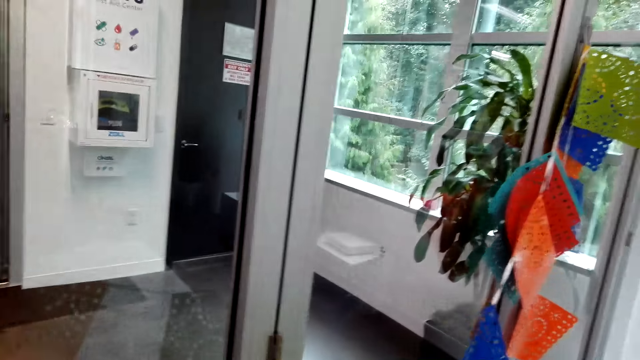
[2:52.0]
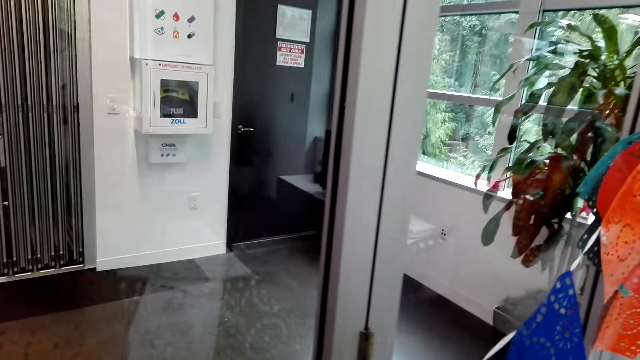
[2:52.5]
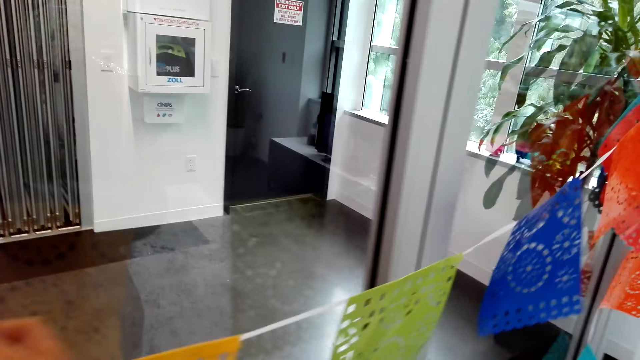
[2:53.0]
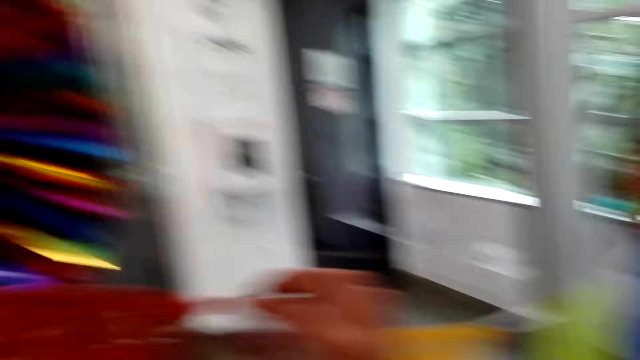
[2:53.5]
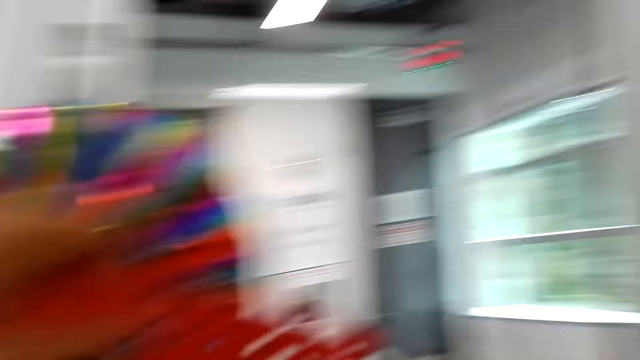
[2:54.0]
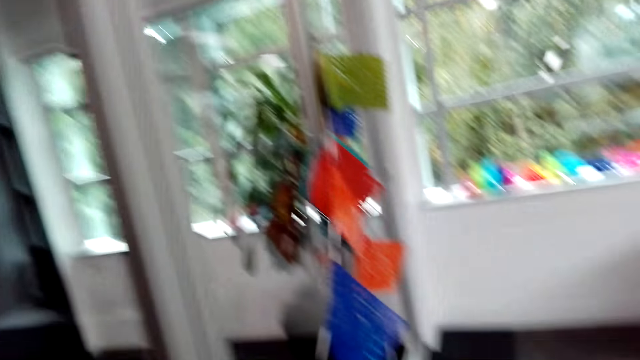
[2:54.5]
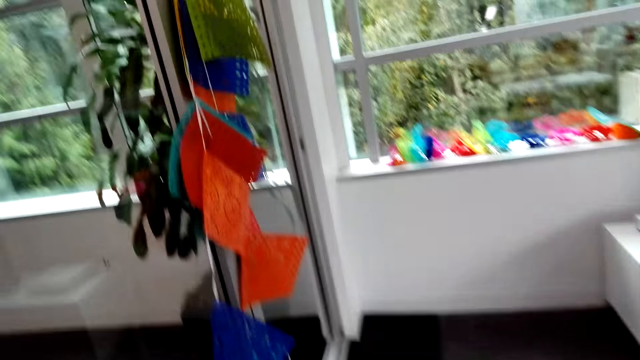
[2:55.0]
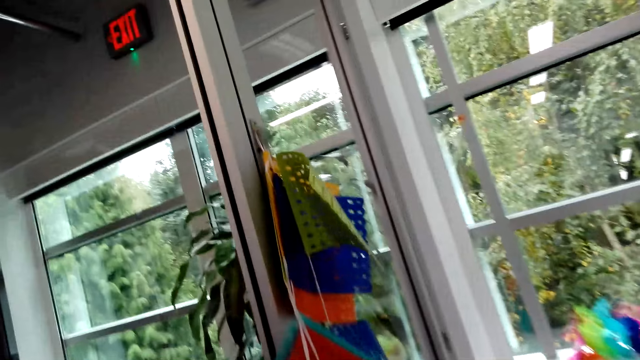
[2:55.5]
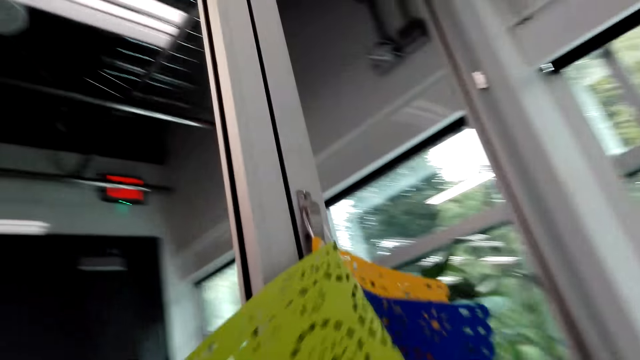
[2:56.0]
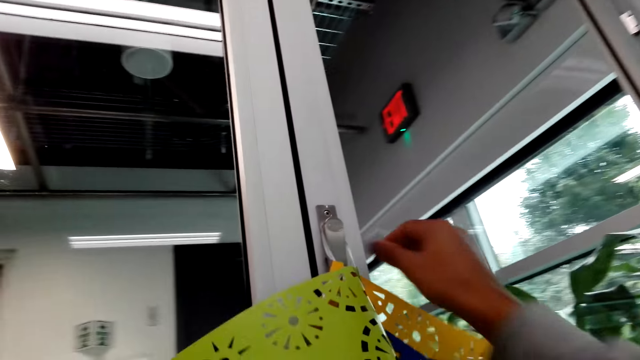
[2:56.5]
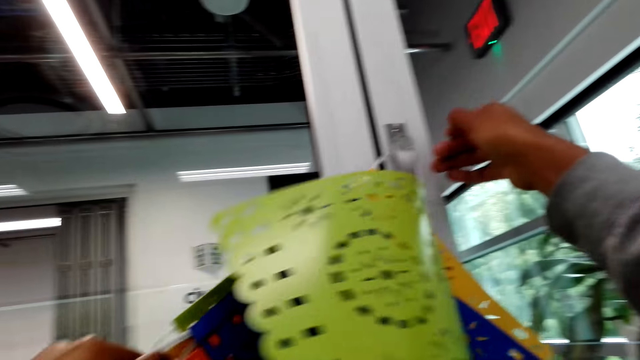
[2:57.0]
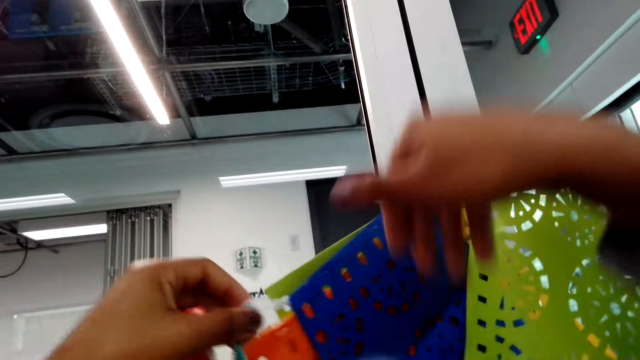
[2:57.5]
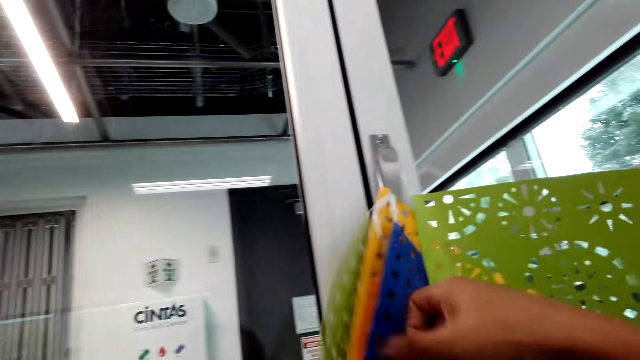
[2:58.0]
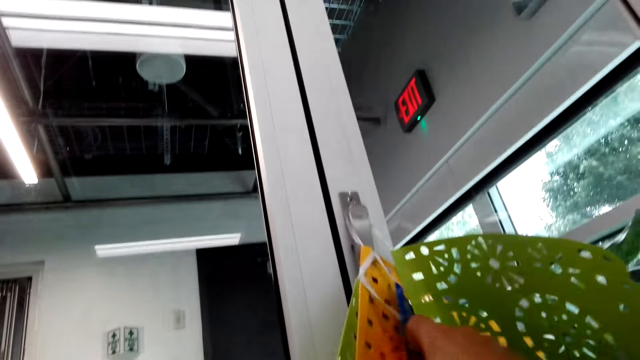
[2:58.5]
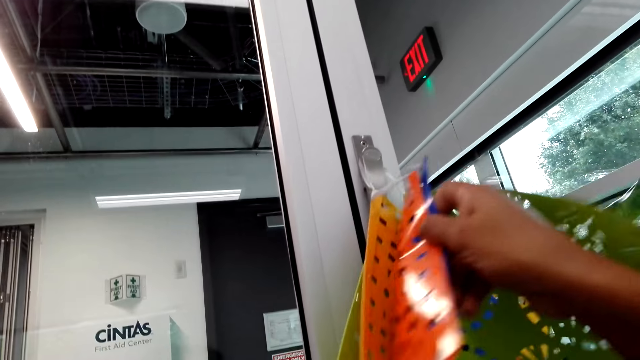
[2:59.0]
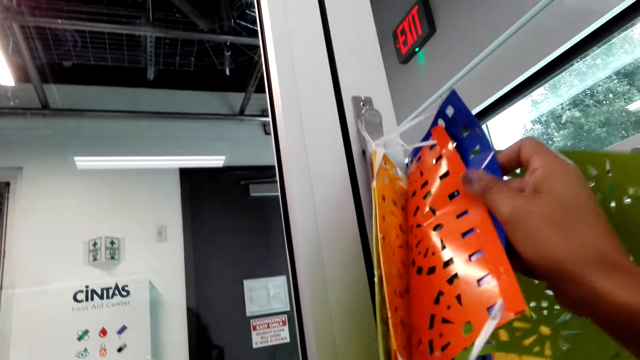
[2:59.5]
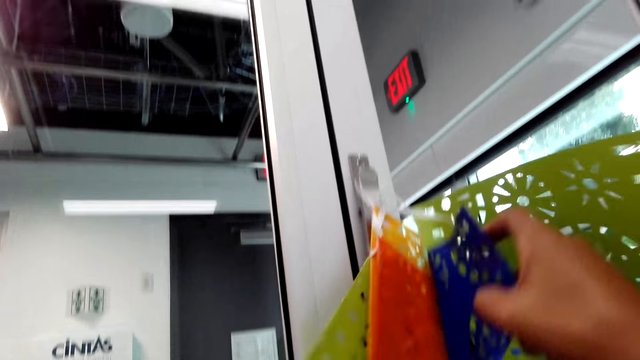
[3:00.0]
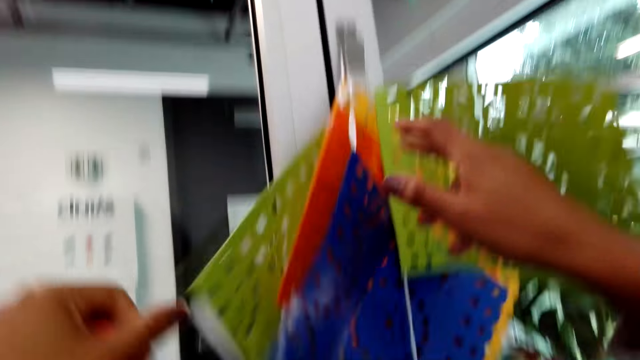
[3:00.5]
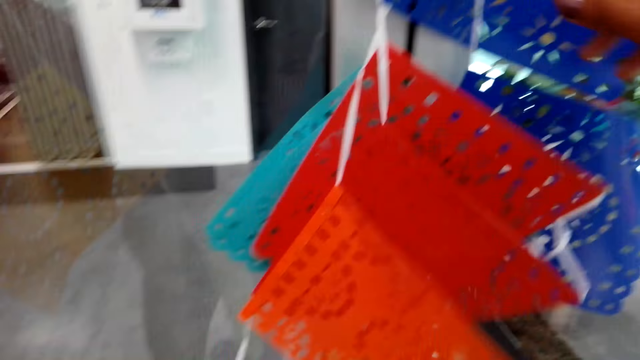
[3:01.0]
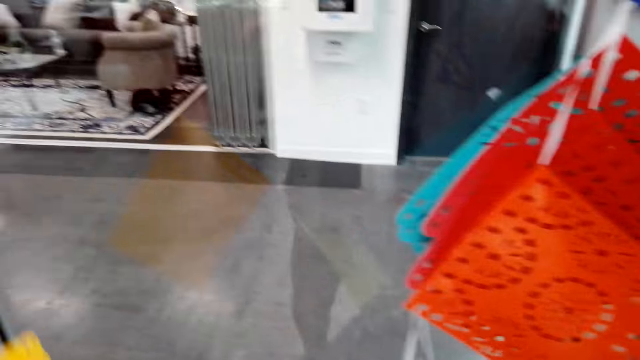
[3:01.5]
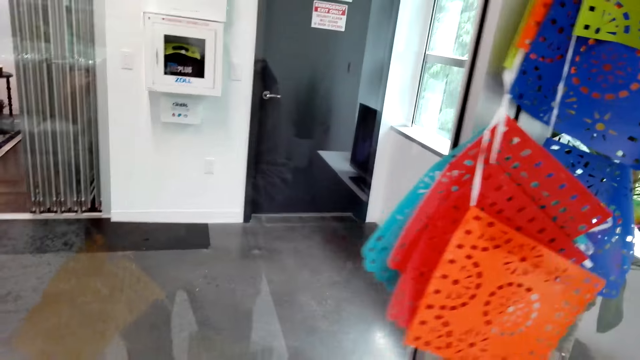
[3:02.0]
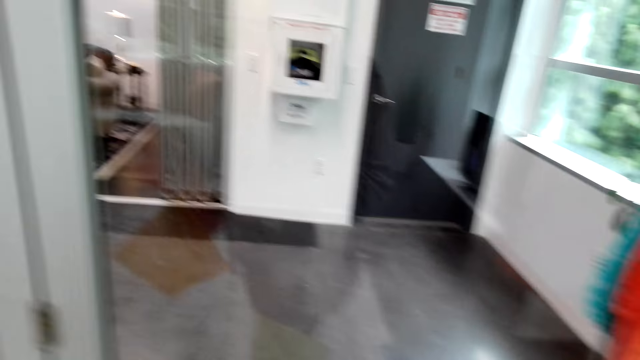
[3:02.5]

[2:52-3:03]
The camera wearer lifts the paper decoration. They walk. They move the paper decorations.

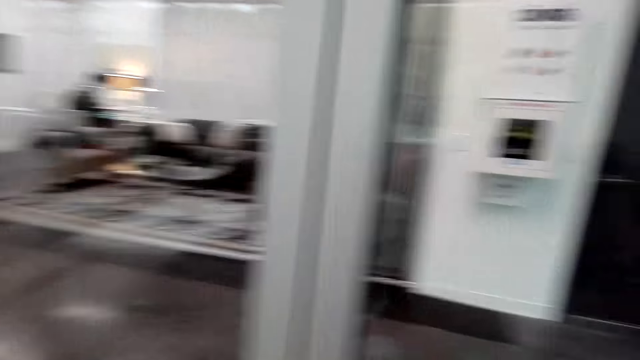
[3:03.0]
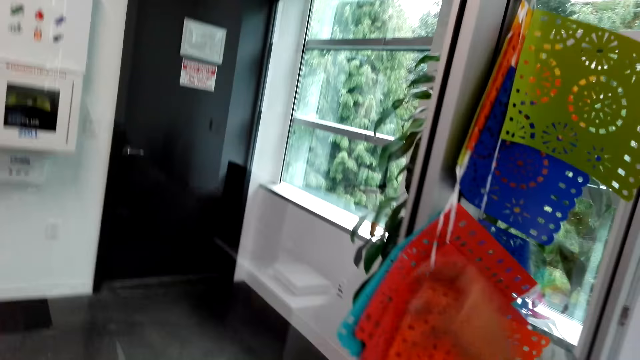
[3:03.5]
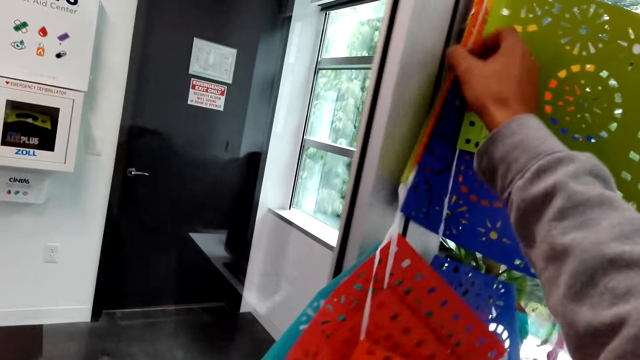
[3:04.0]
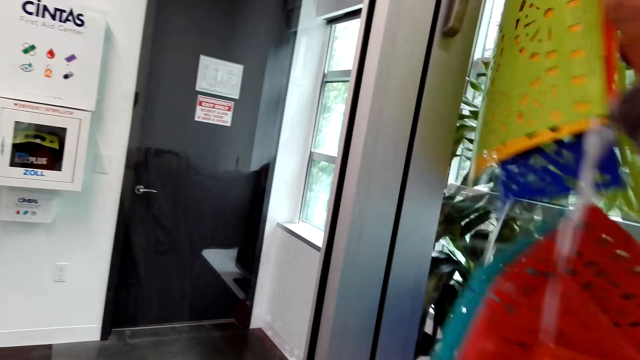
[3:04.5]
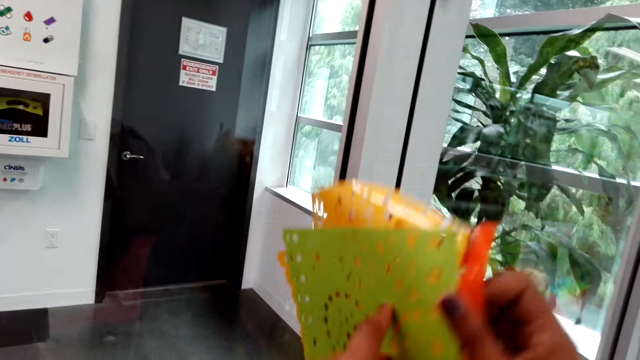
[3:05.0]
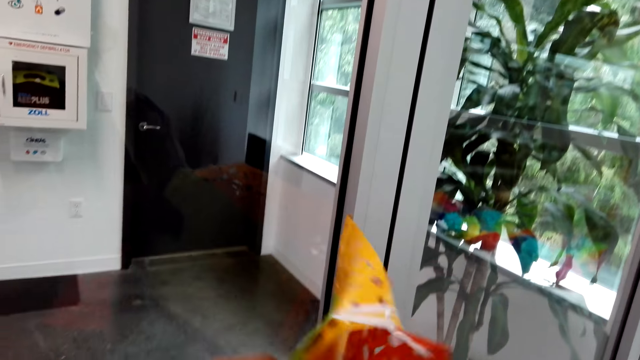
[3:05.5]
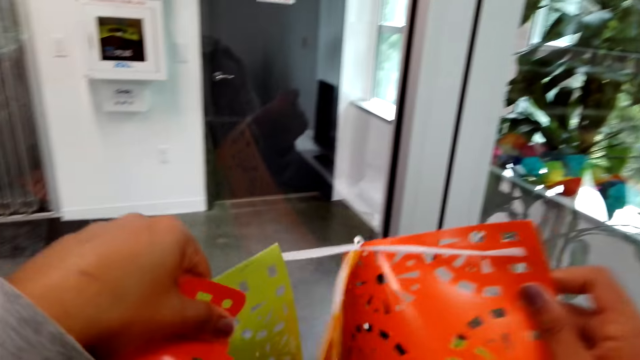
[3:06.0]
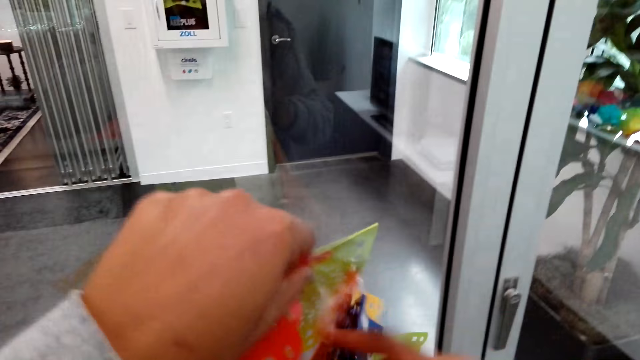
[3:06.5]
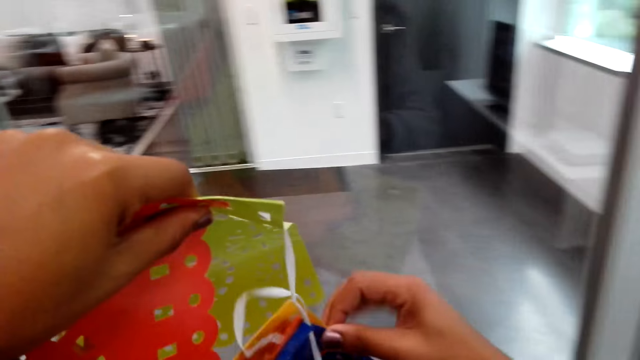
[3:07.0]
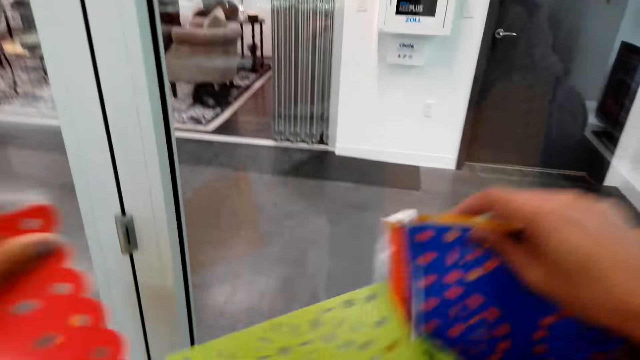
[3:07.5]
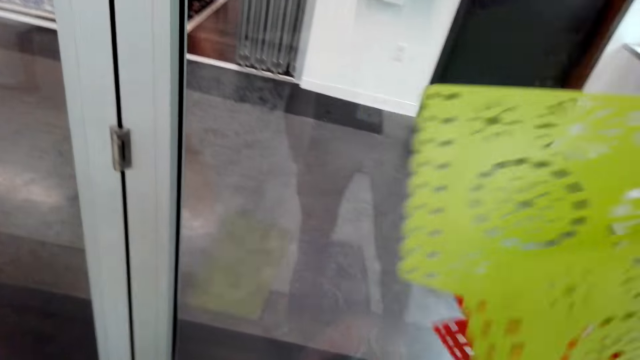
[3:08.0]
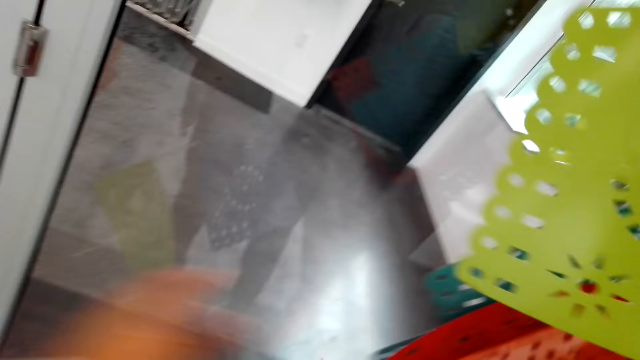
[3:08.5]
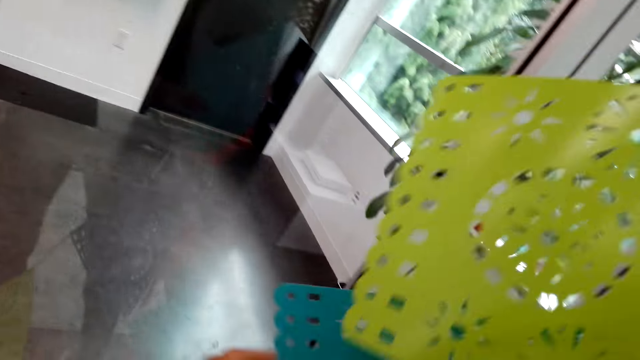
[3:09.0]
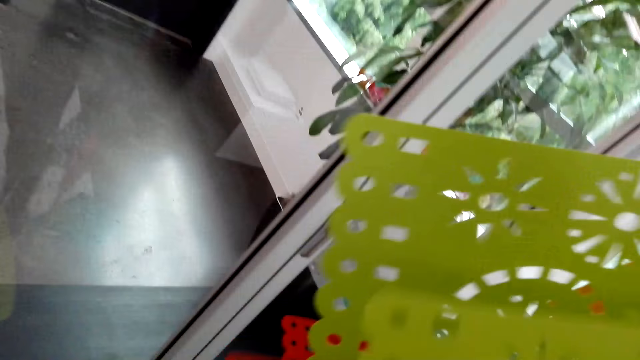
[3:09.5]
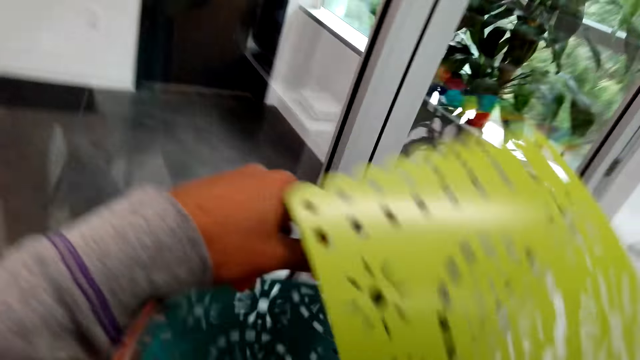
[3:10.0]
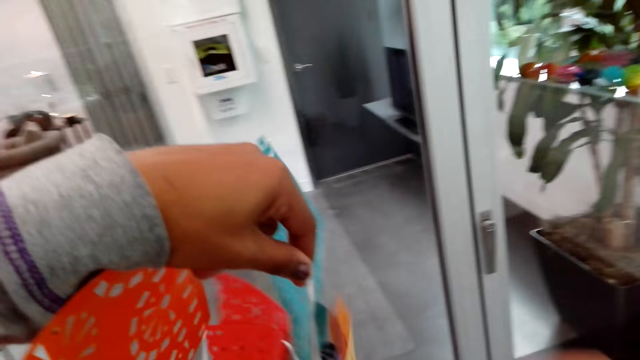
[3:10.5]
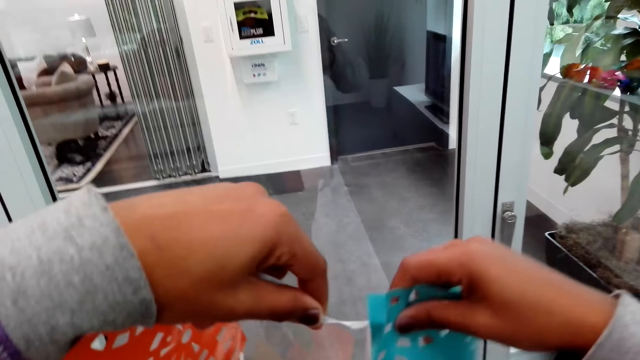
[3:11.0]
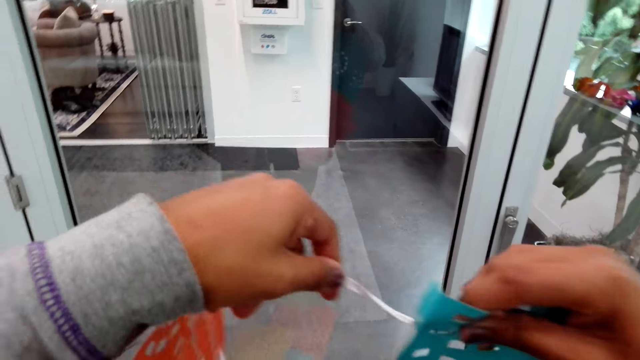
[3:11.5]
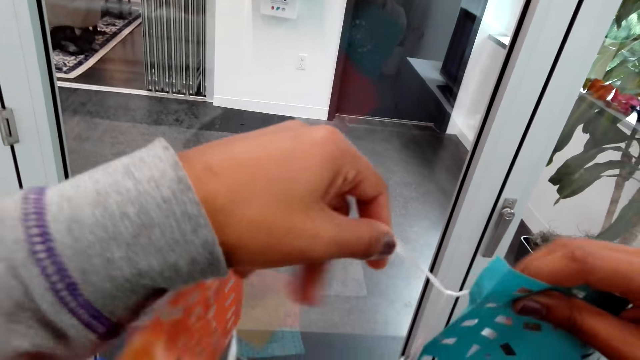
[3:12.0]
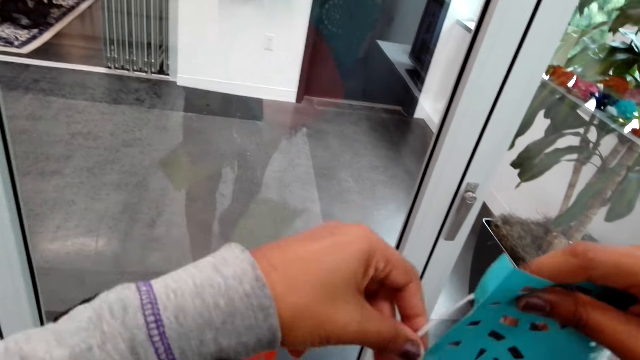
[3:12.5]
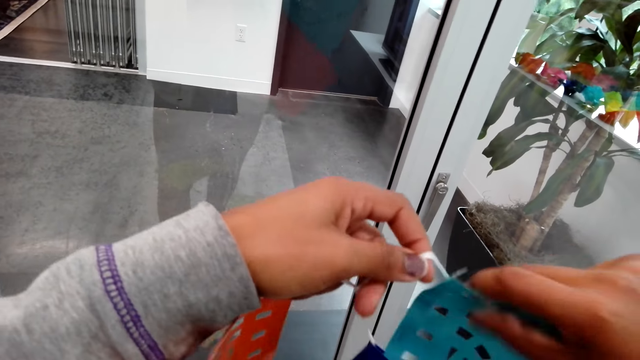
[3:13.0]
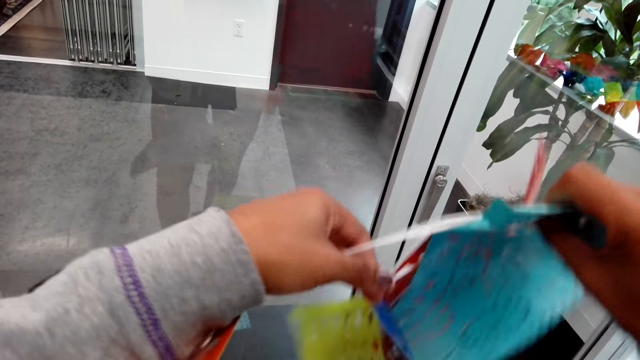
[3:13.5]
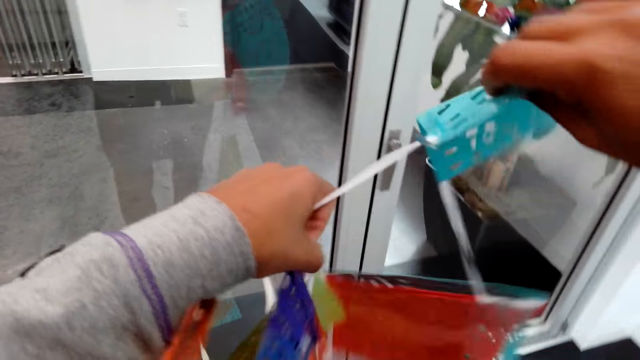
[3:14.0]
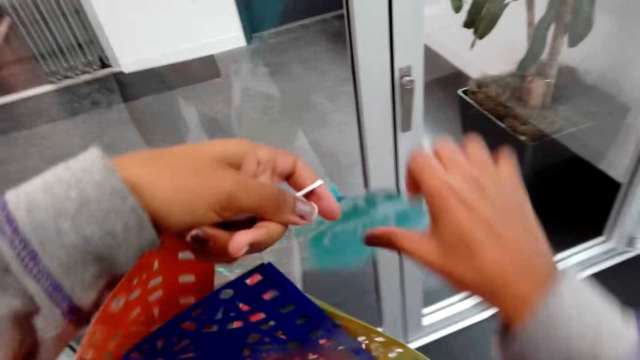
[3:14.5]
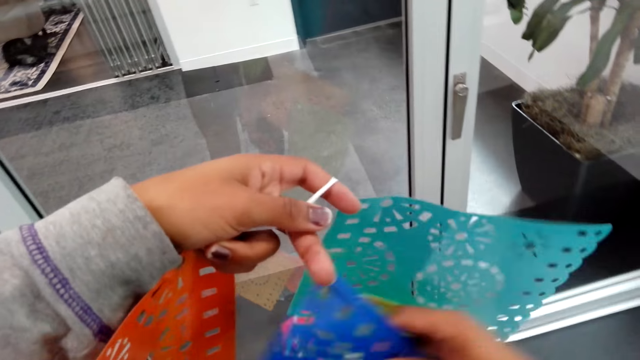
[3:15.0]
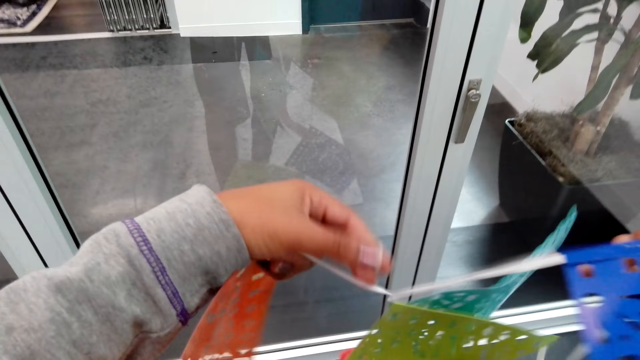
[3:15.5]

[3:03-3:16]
The camera wearer picks up the paper decorations with the right hand. They straighten out the paper decorations. They divide the ribbon. They hold the ribbon. They move the ribbon.
